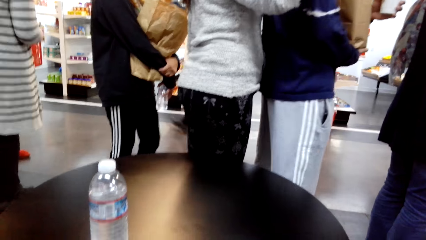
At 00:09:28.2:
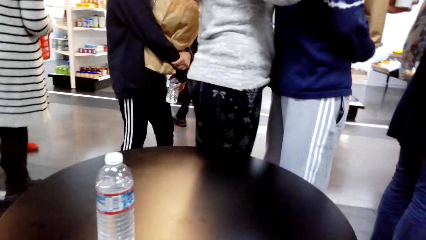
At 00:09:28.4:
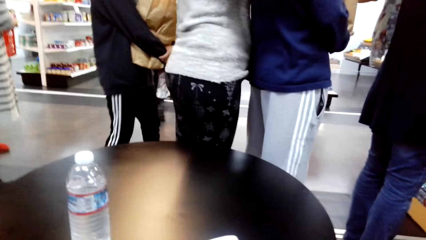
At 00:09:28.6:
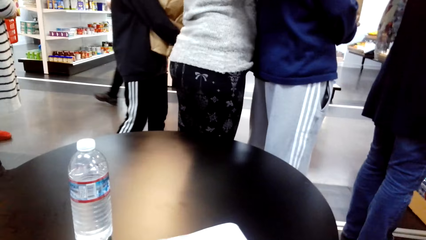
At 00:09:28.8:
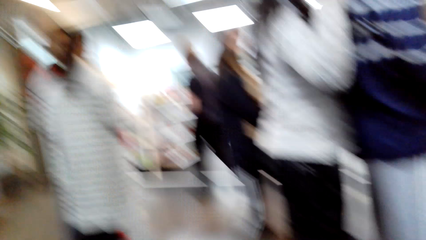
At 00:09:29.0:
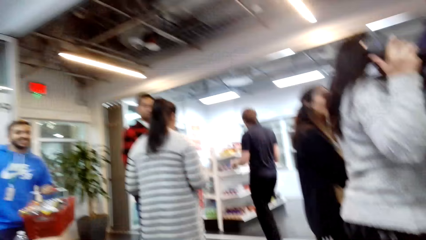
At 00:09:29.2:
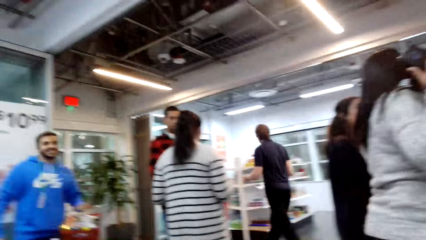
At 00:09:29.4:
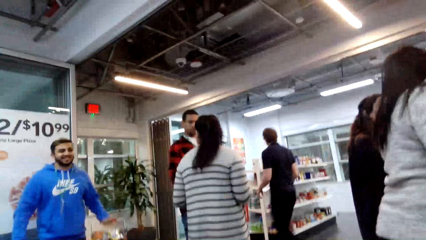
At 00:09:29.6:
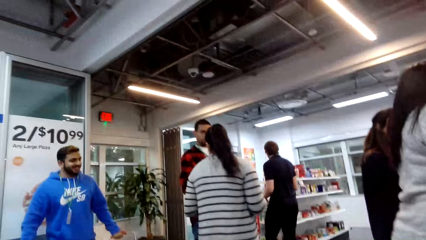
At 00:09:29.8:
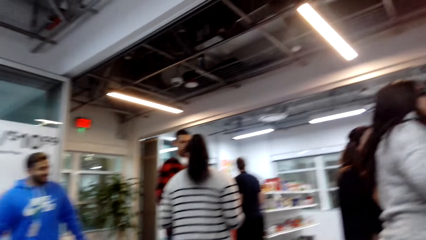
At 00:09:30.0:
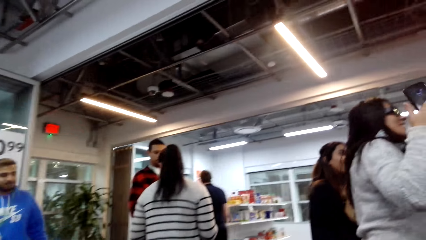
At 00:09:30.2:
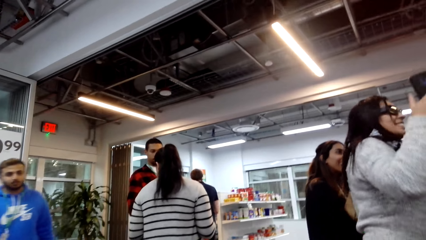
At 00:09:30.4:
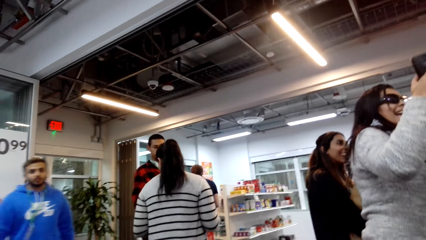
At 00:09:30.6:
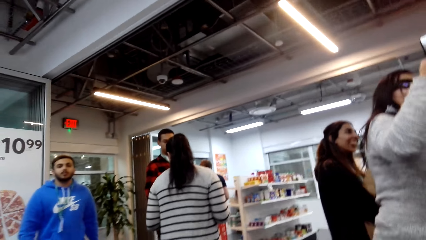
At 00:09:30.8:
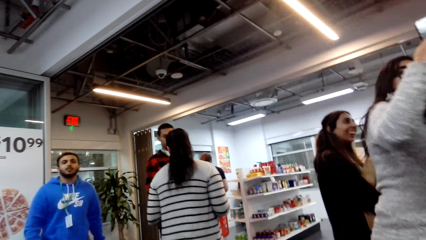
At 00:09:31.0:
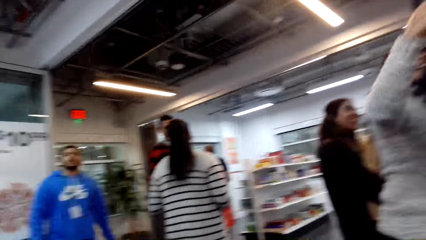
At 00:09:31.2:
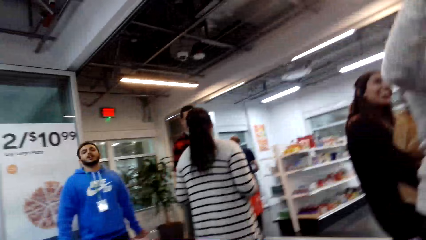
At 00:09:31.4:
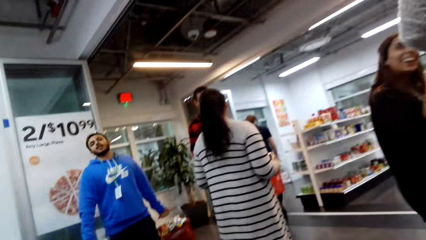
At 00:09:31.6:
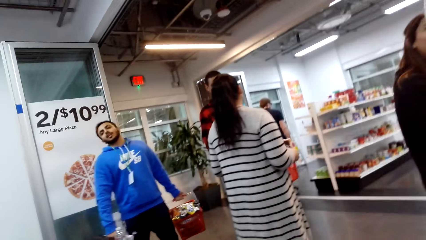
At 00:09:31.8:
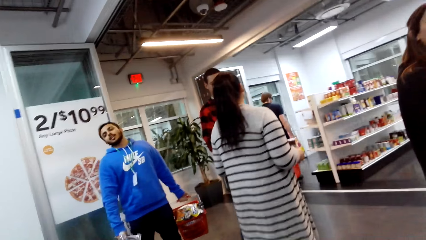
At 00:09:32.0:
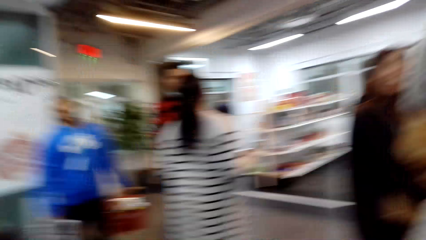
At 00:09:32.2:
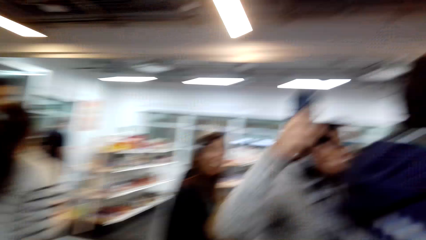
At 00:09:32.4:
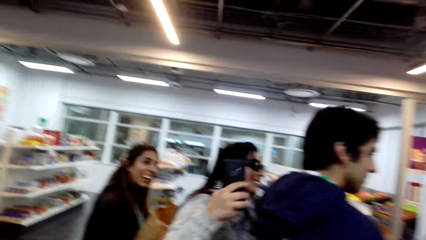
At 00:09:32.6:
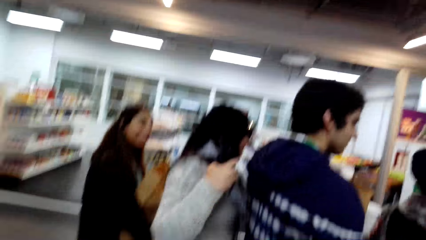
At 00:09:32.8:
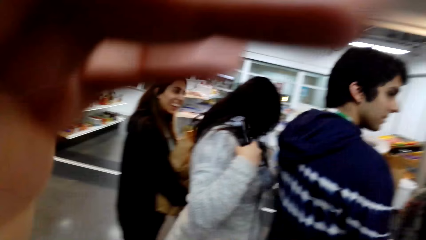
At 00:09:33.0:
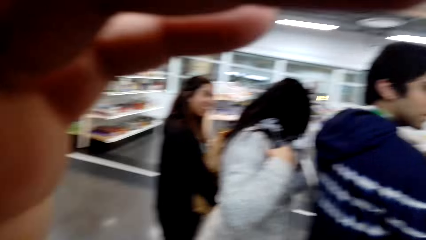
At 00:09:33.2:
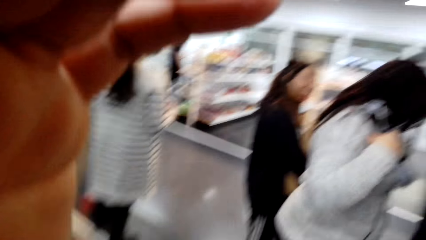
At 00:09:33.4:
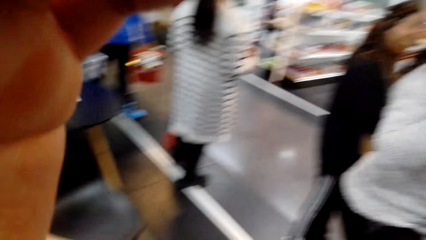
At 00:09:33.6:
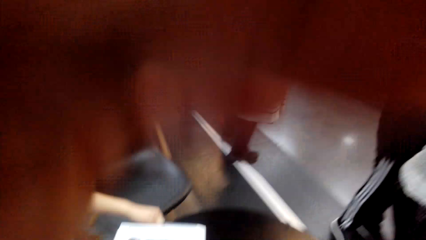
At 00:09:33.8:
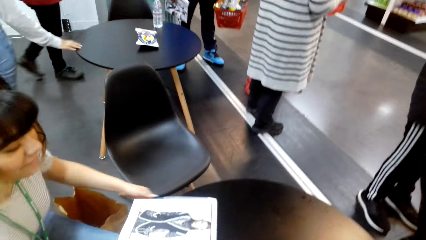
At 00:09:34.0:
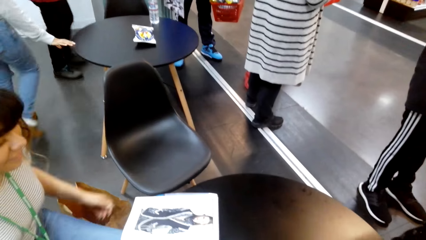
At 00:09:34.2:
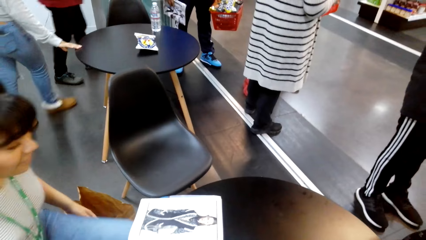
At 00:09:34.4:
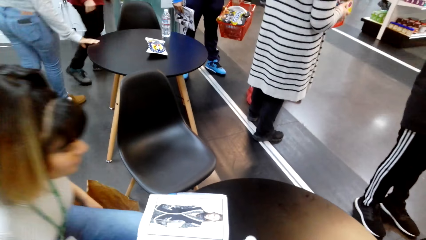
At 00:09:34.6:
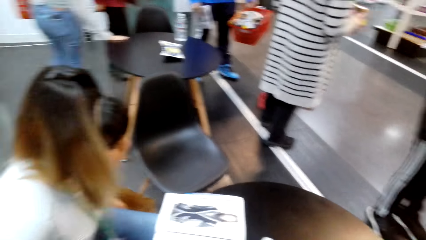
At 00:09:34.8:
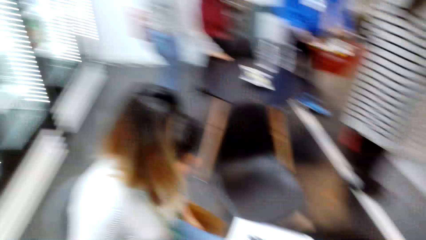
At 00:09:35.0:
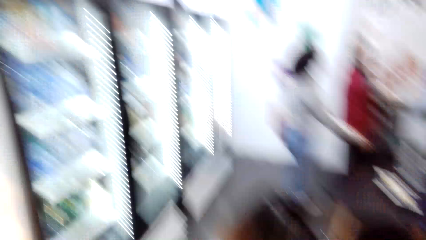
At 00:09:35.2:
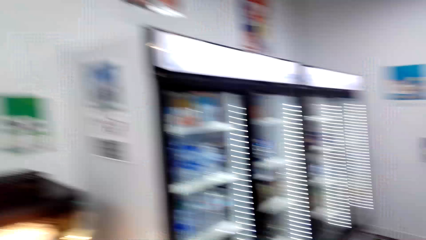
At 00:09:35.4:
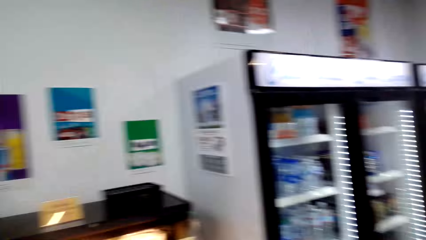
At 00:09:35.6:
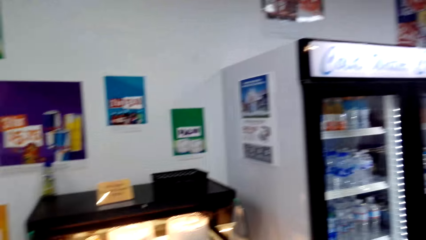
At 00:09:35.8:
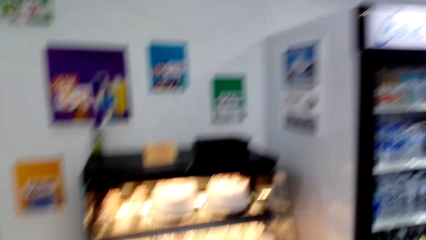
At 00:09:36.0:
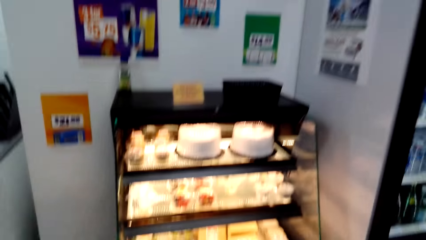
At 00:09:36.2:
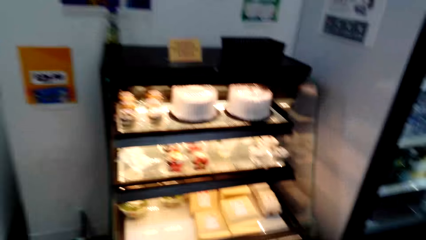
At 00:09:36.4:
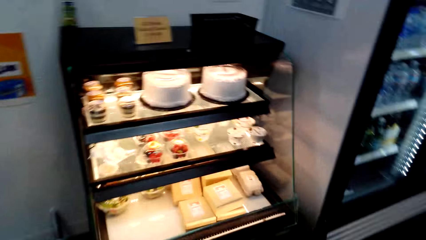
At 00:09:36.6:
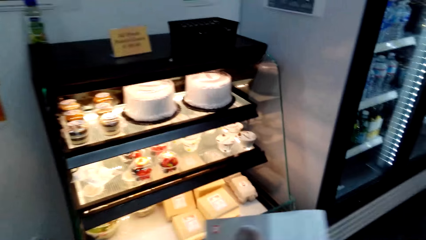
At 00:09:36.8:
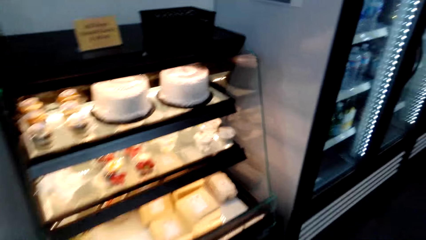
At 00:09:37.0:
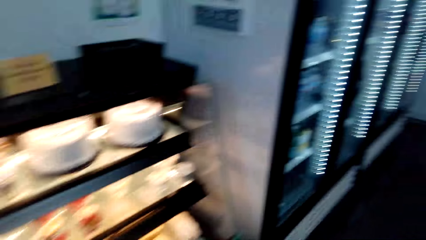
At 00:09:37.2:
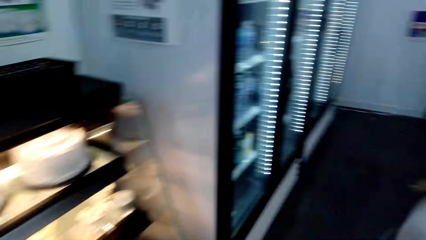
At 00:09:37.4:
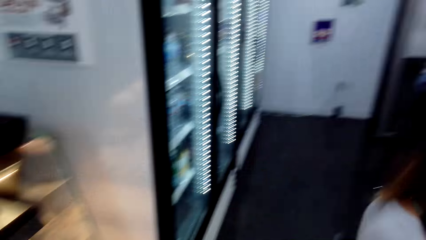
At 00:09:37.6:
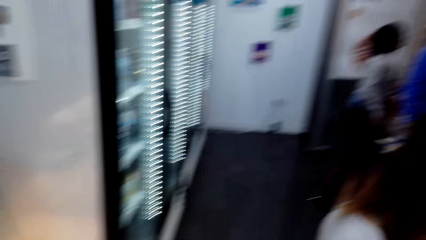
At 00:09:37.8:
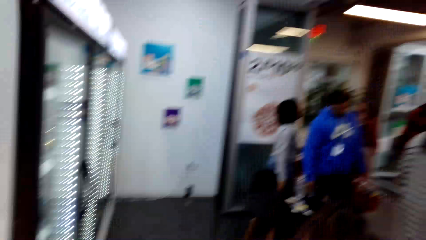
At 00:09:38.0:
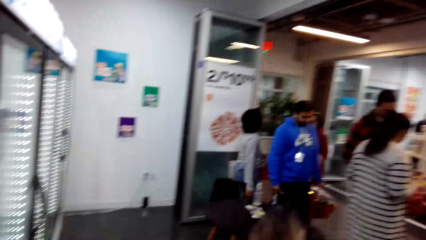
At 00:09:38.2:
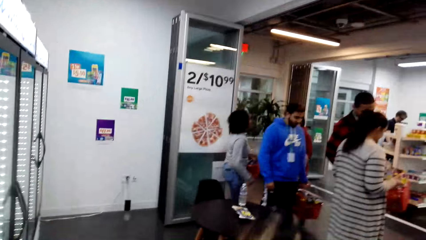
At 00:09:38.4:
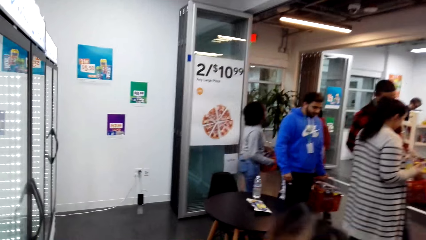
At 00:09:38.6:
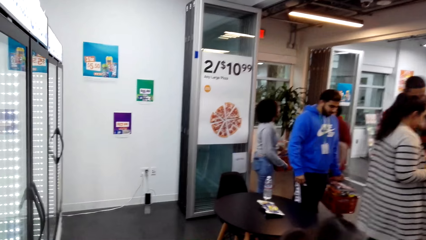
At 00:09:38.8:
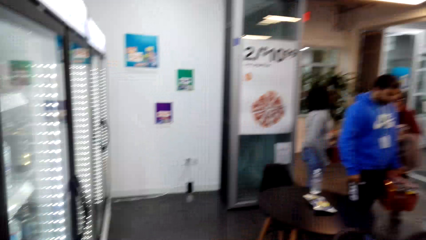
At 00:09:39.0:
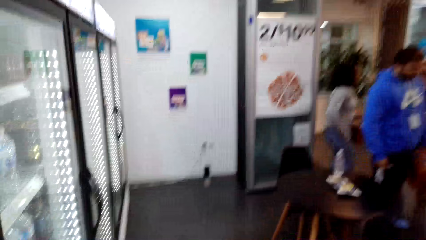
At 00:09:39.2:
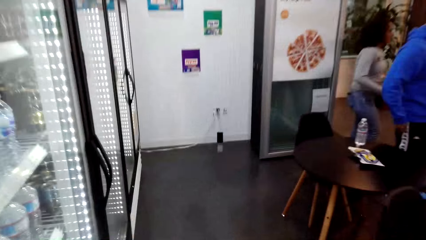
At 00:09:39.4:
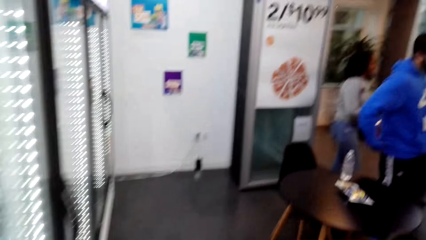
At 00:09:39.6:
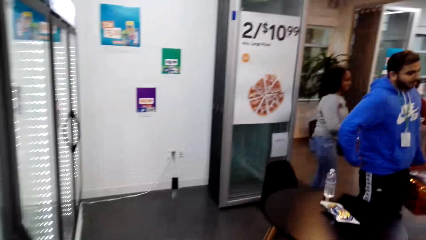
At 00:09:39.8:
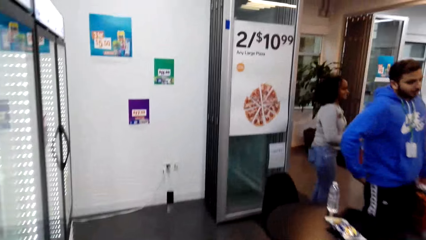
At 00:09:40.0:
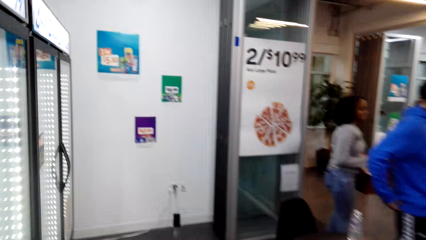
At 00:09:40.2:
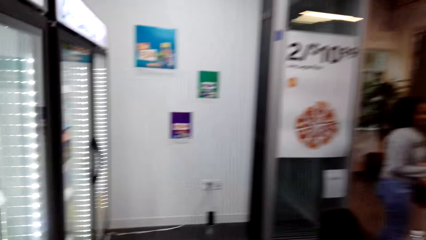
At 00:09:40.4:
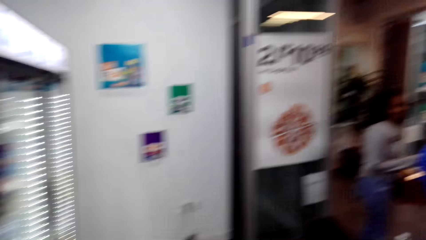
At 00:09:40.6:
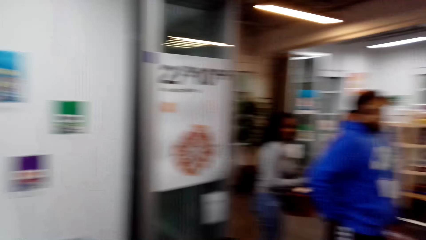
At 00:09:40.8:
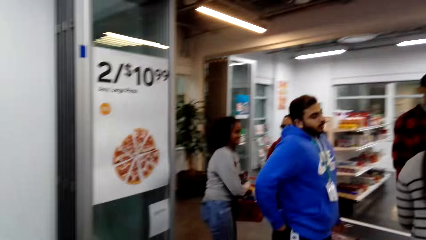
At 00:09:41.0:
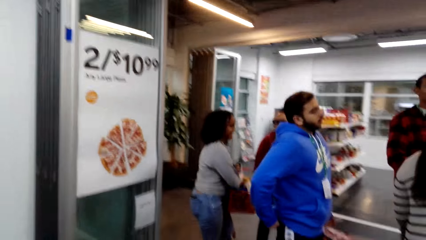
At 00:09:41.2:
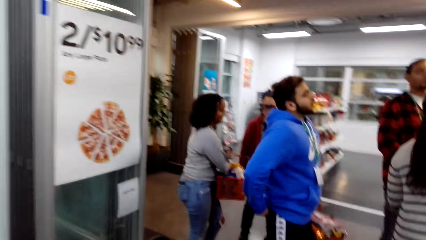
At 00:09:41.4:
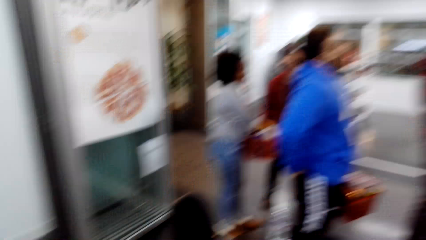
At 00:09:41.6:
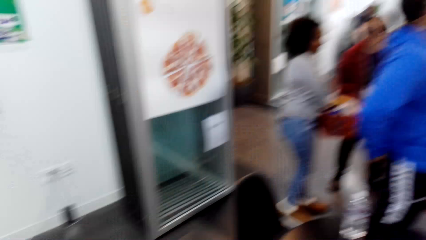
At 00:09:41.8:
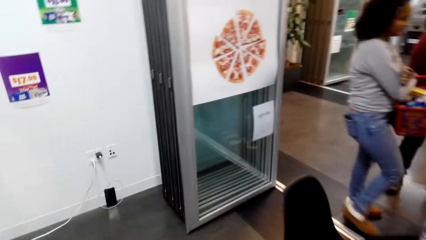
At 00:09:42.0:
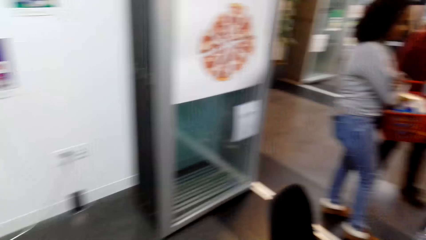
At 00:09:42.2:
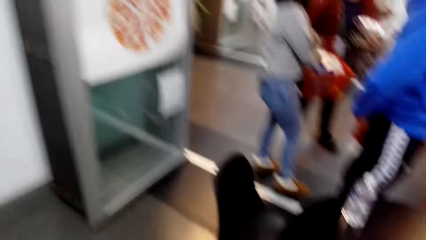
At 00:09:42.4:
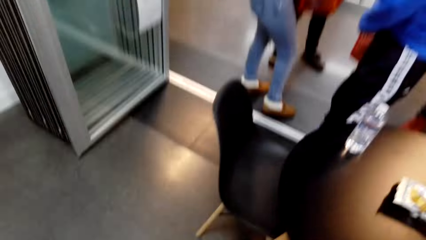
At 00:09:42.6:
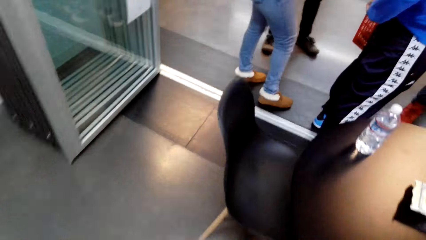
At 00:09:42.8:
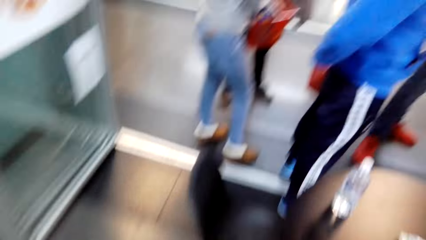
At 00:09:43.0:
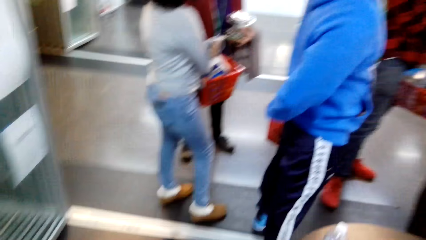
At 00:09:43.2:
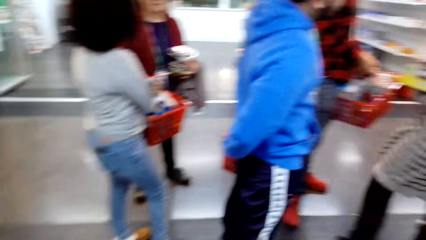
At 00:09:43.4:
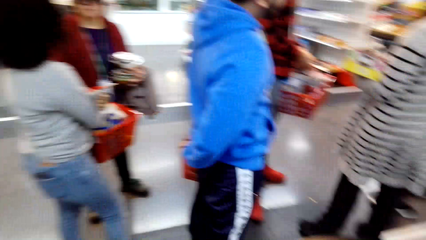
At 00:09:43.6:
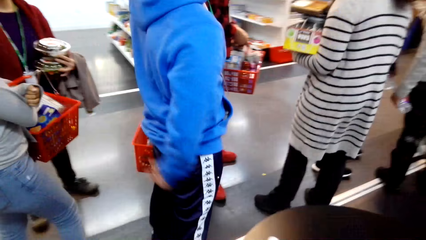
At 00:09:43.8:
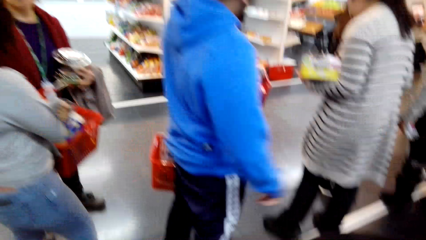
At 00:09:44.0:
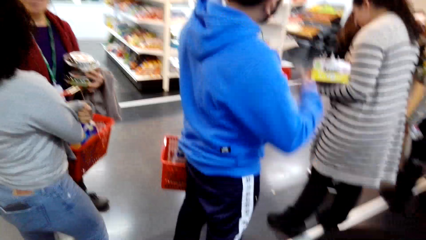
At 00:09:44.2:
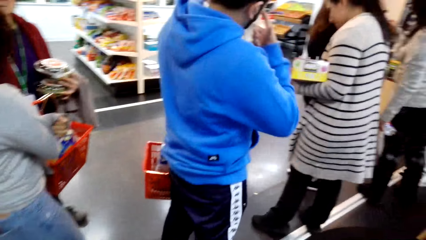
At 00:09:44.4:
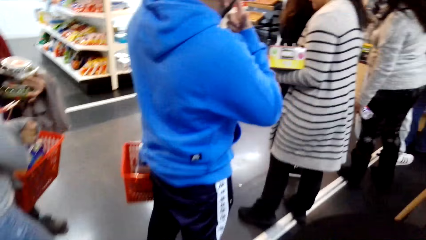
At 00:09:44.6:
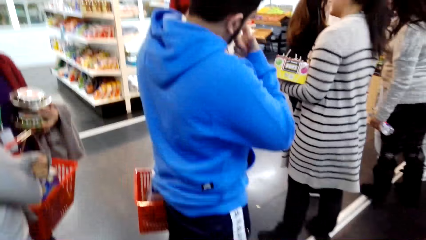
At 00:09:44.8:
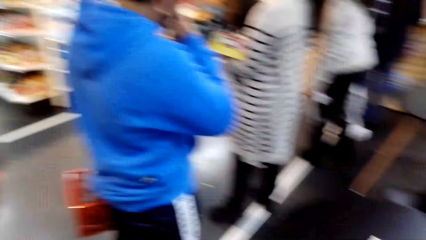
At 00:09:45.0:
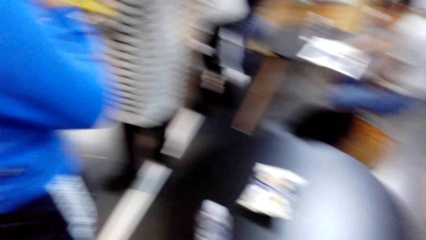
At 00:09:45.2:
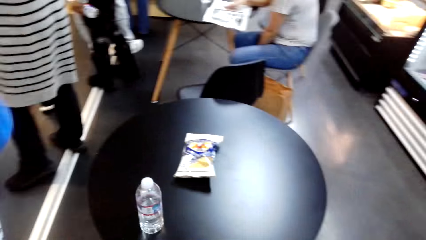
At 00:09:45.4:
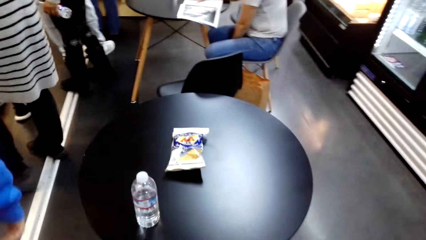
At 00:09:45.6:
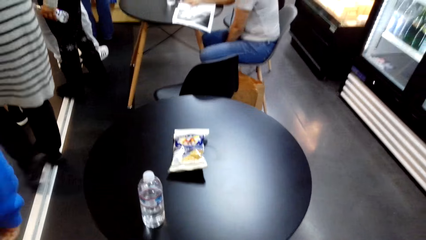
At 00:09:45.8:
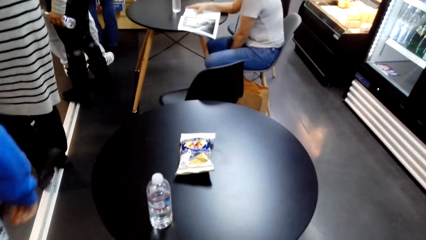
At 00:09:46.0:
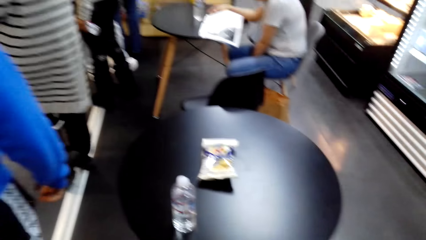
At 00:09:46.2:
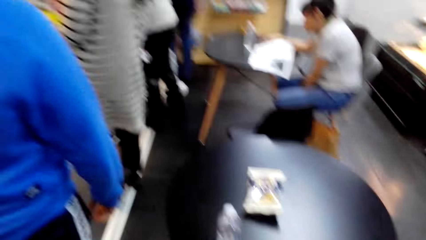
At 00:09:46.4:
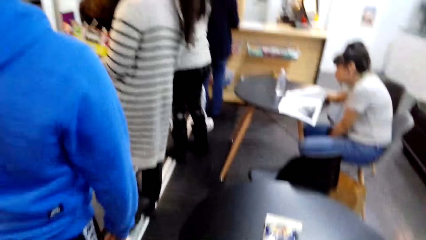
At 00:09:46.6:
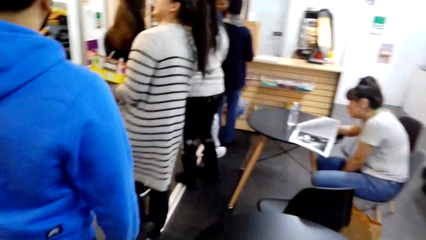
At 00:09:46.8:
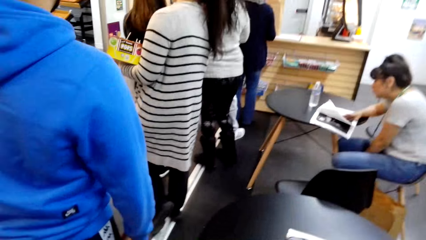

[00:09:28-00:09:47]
The camera wearer looks around. They touch something. They walk in the supermarket. They lift the book on the table.
